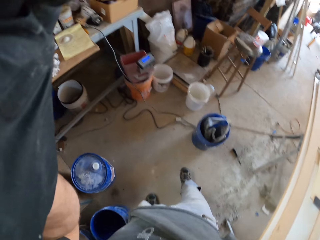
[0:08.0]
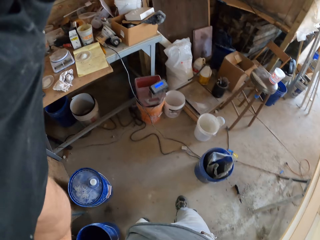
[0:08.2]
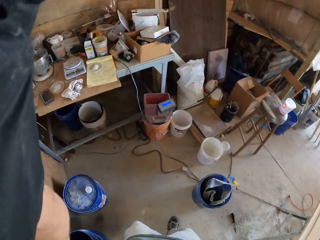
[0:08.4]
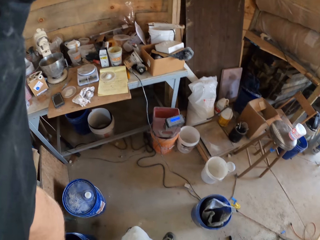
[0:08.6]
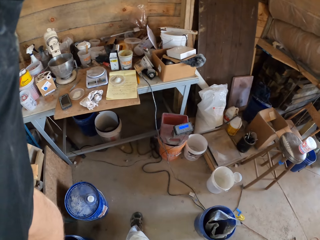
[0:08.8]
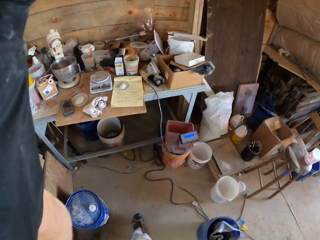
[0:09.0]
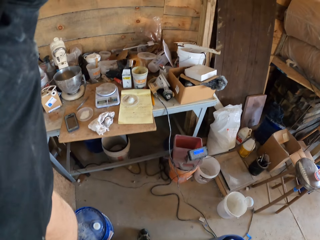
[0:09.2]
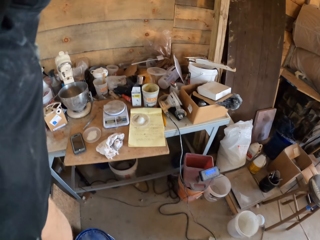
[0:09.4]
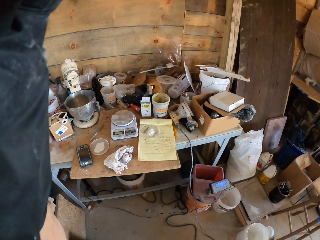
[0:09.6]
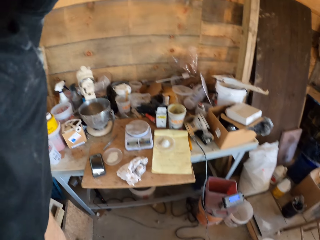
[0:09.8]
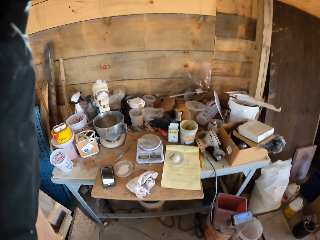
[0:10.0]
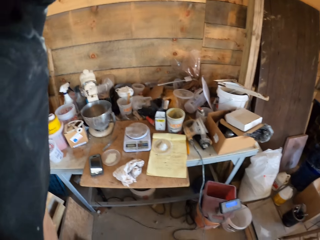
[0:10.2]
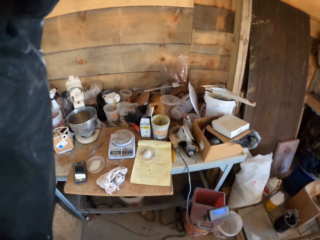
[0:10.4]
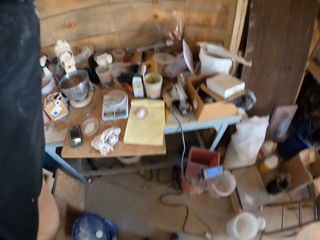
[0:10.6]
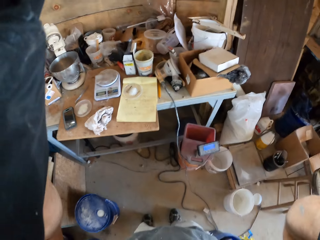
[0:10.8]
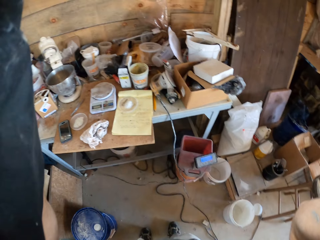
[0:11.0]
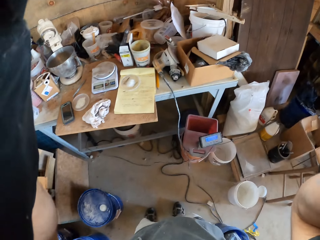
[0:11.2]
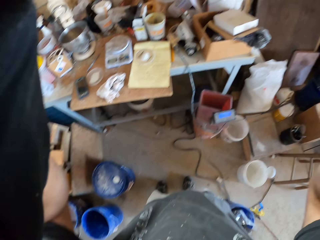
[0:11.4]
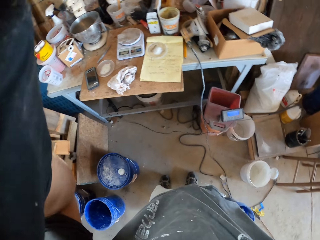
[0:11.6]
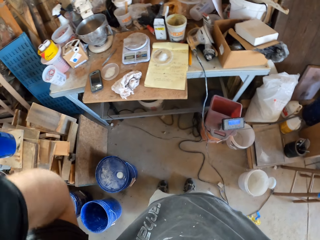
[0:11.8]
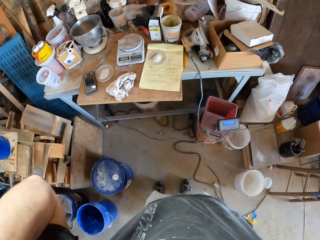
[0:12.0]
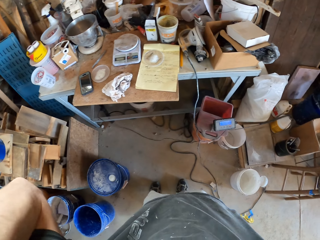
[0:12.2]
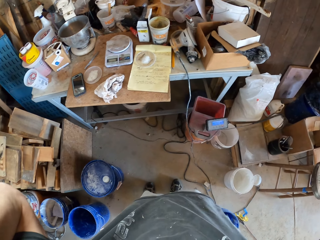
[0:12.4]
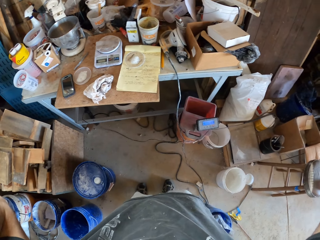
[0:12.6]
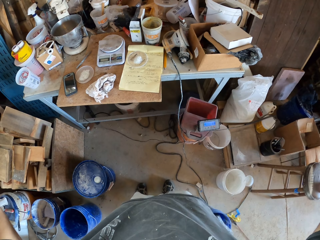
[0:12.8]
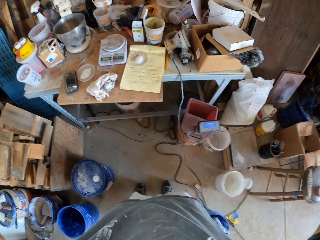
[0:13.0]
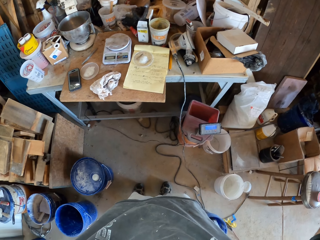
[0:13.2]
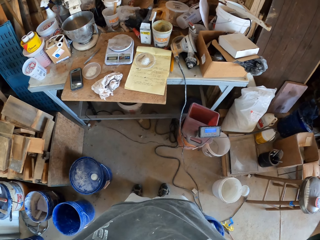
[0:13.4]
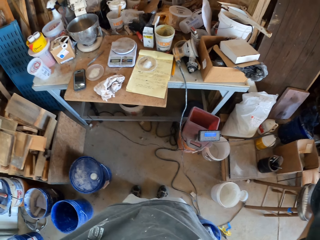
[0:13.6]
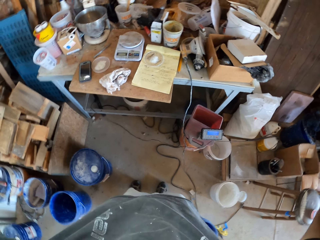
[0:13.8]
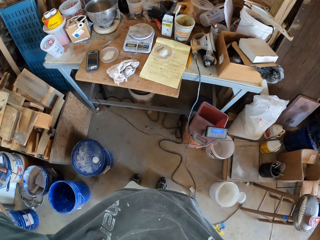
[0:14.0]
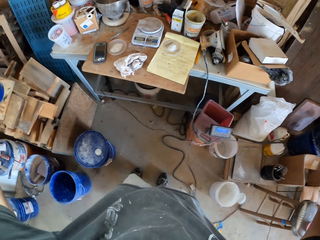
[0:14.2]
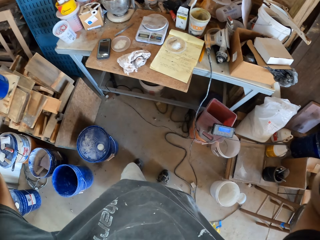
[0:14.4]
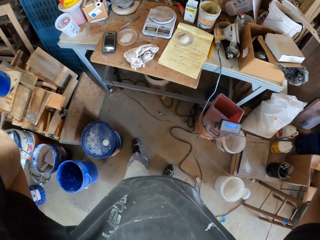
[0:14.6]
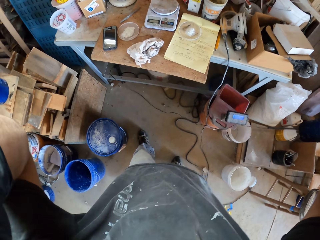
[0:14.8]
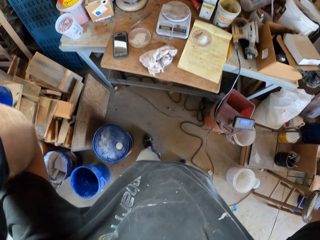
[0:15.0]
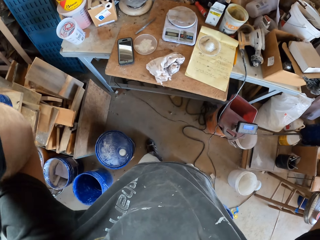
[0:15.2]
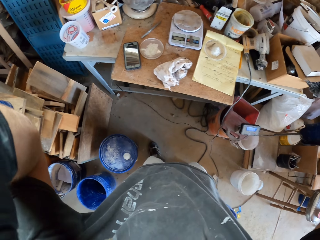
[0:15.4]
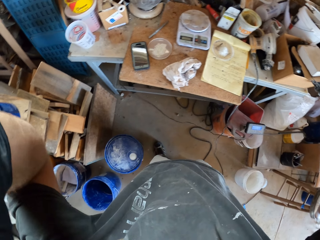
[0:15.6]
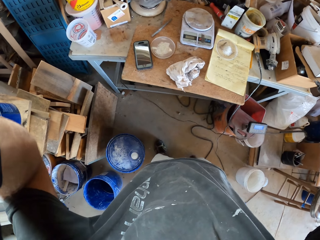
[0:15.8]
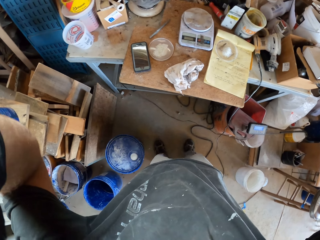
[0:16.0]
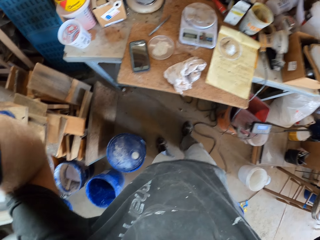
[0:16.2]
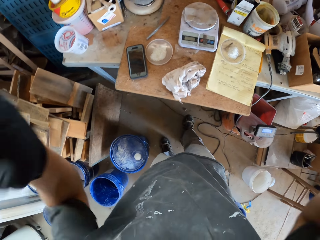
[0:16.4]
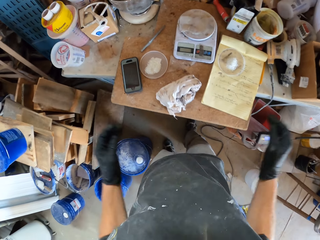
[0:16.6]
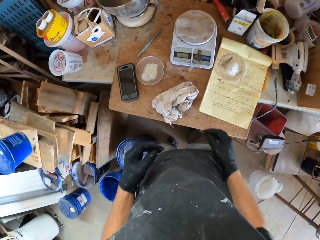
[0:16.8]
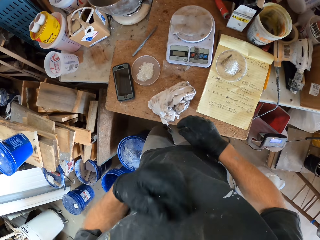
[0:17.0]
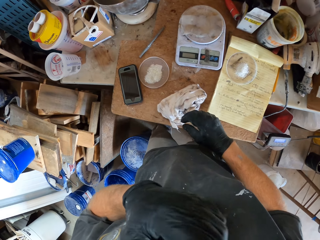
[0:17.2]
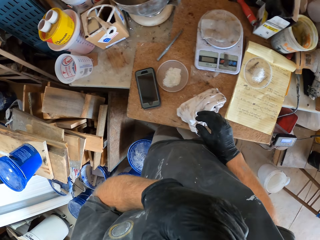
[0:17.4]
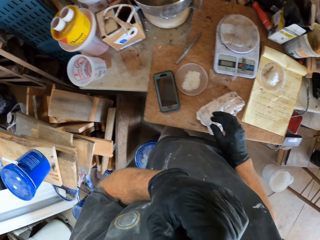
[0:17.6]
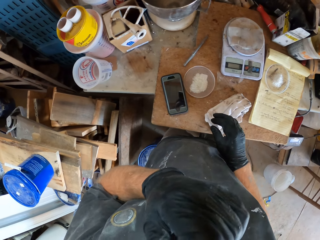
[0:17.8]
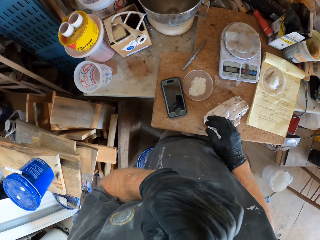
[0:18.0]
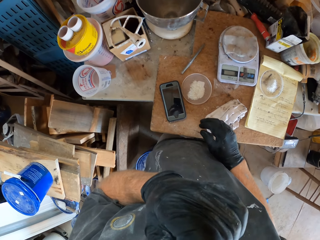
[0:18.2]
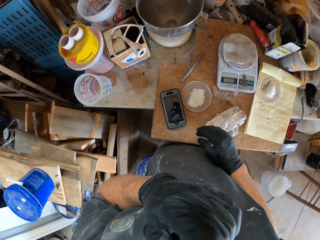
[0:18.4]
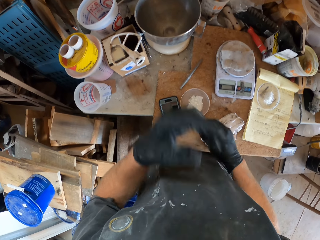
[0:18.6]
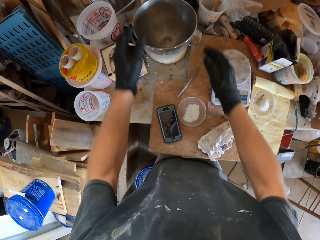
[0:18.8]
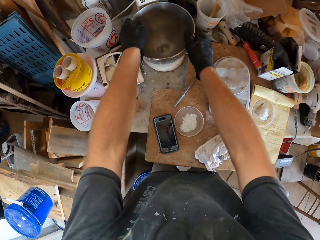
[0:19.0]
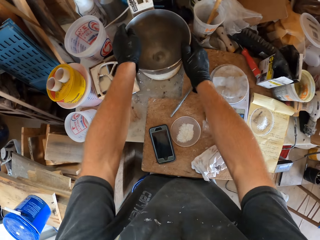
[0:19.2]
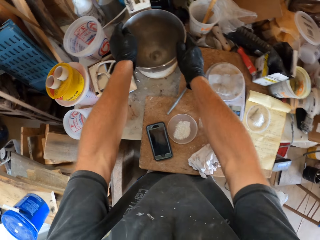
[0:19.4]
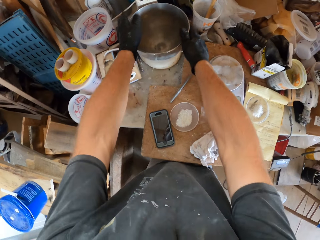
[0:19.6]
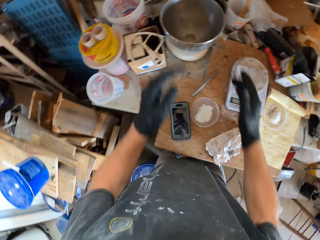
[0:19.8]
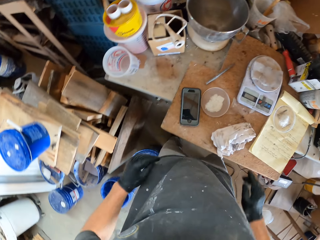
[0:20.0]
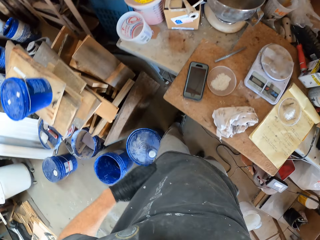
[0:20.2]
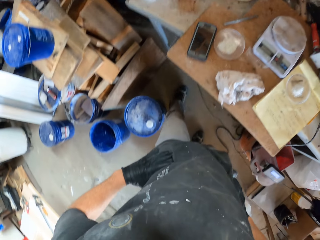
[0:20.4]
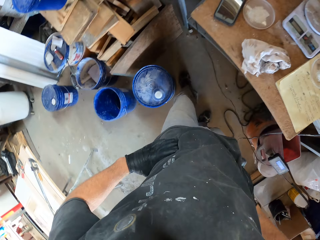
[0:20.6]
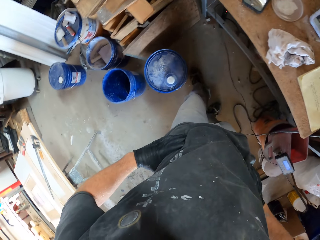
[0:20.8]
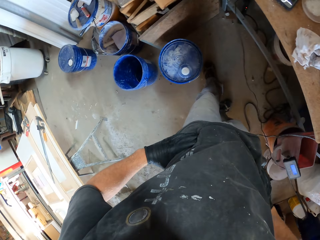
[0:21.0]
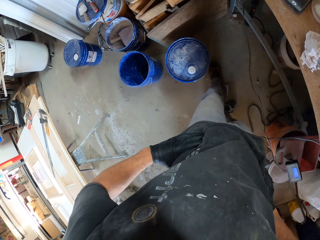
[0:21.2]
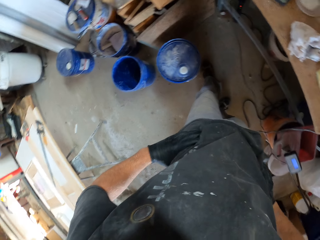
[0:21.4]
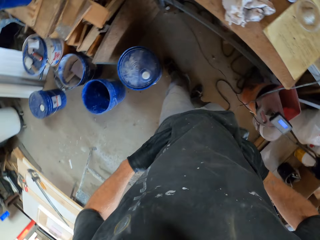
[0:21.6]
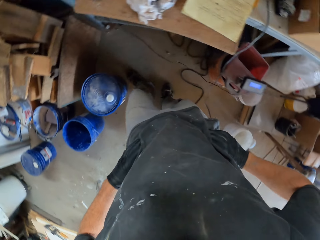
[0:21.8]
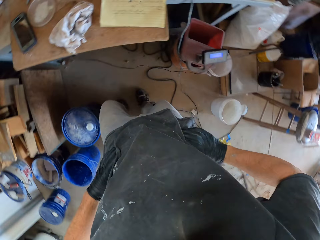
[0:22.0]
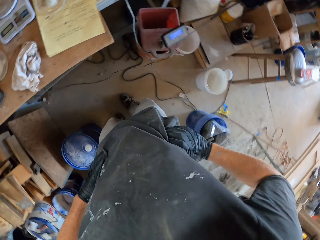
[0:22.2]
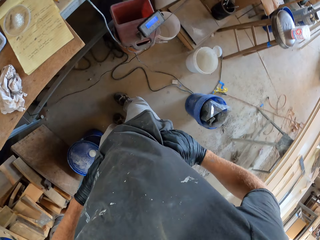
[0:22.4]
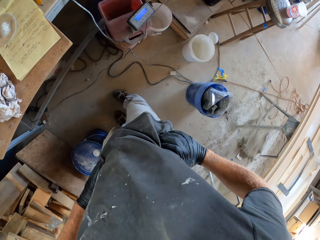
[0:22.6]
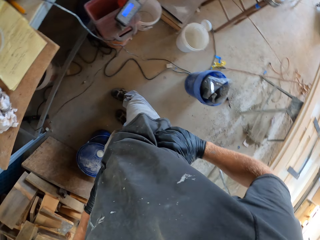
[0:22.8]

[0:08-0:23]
The camera wearer stands. They move the leg. They touch something. They touch the bowl. They put the hands on the waist. They move the leg. They look around.

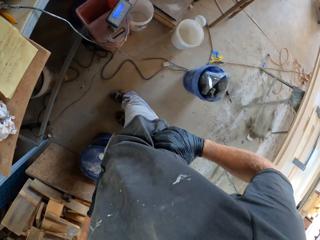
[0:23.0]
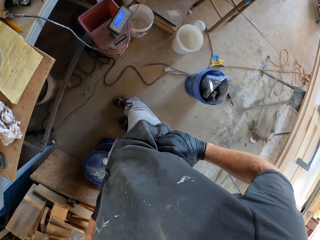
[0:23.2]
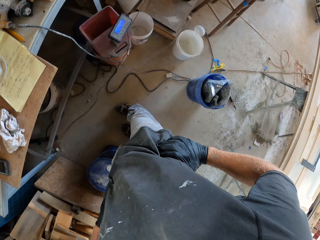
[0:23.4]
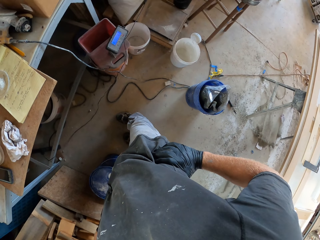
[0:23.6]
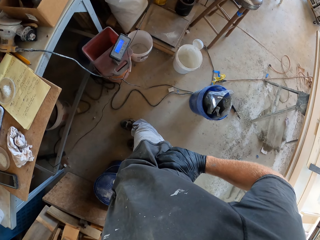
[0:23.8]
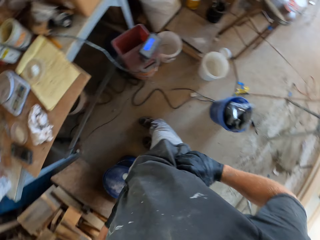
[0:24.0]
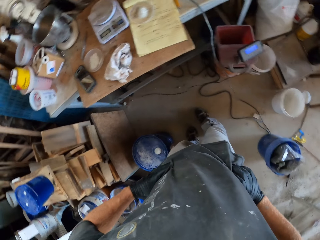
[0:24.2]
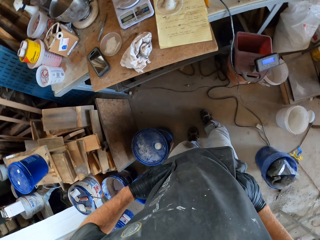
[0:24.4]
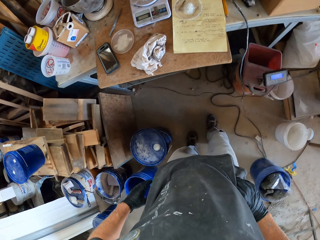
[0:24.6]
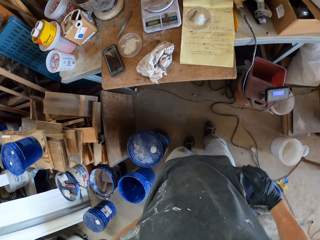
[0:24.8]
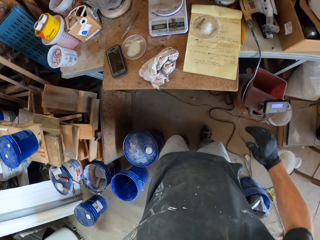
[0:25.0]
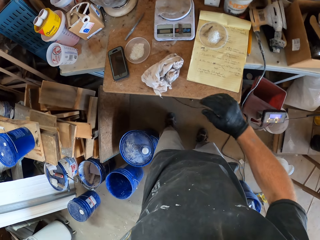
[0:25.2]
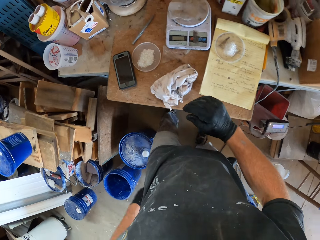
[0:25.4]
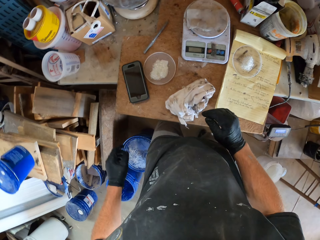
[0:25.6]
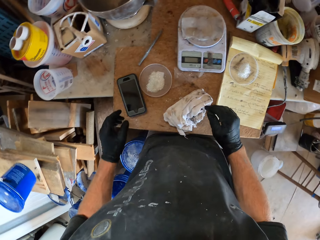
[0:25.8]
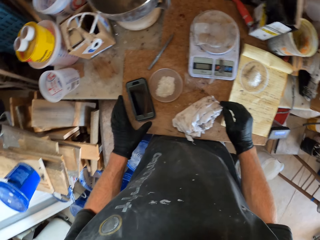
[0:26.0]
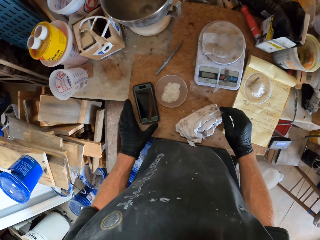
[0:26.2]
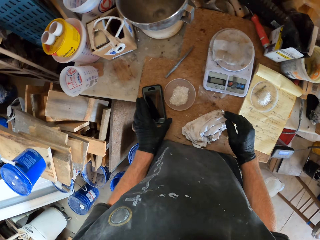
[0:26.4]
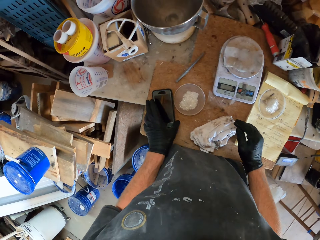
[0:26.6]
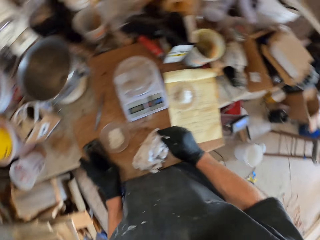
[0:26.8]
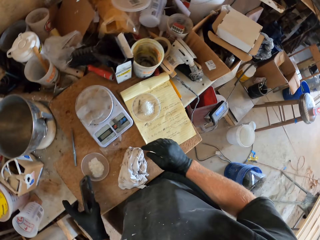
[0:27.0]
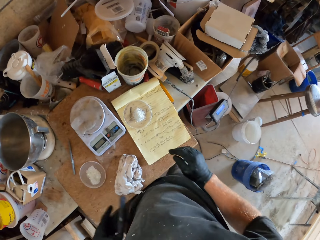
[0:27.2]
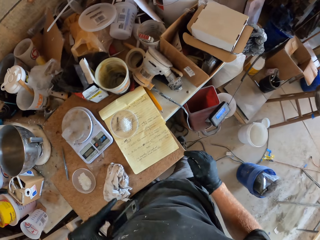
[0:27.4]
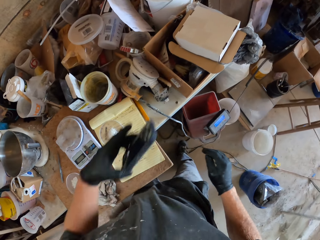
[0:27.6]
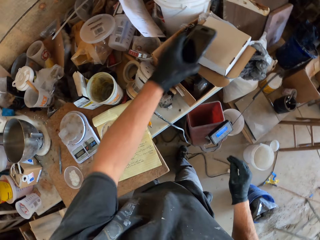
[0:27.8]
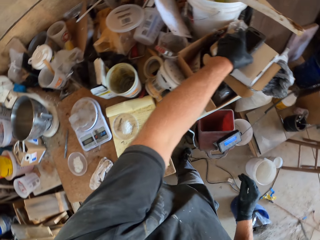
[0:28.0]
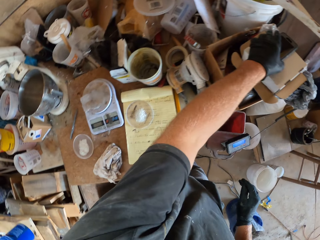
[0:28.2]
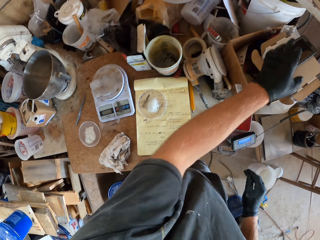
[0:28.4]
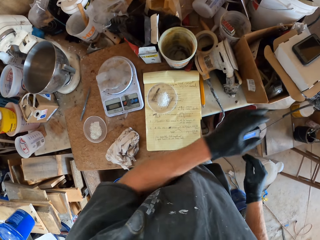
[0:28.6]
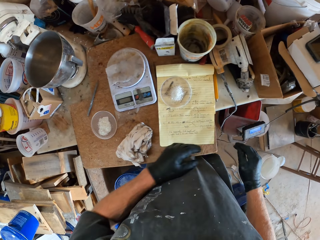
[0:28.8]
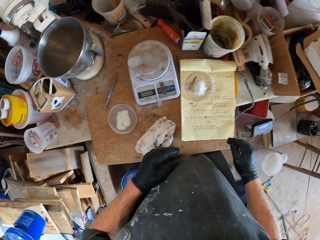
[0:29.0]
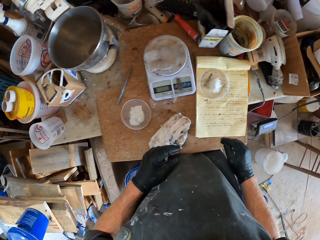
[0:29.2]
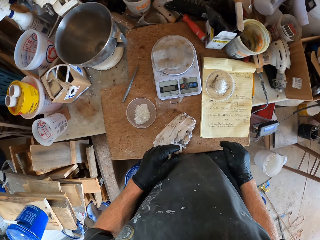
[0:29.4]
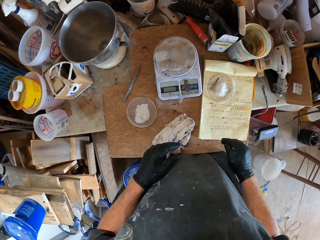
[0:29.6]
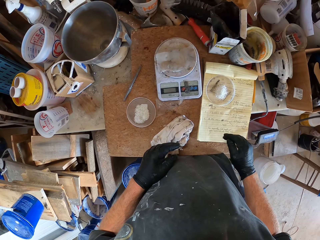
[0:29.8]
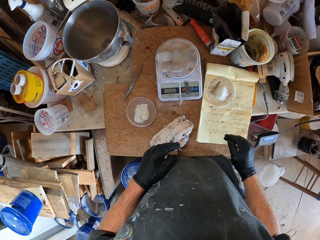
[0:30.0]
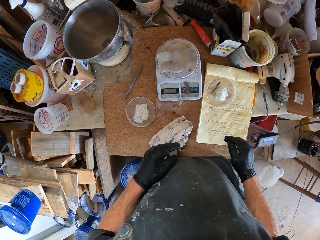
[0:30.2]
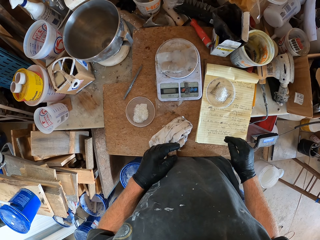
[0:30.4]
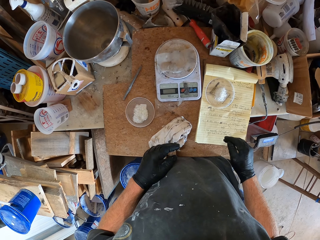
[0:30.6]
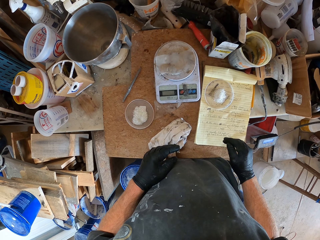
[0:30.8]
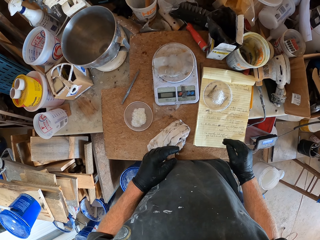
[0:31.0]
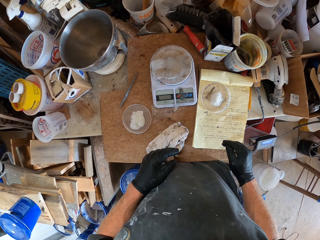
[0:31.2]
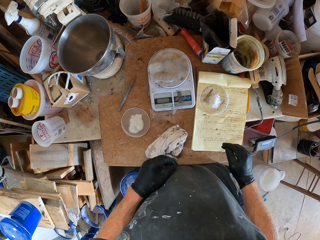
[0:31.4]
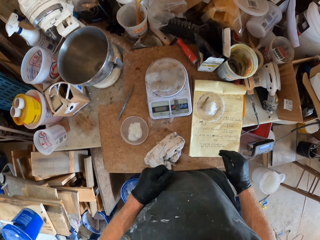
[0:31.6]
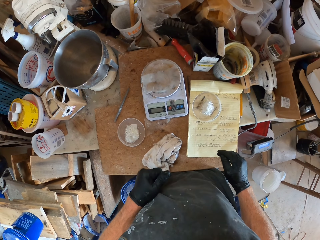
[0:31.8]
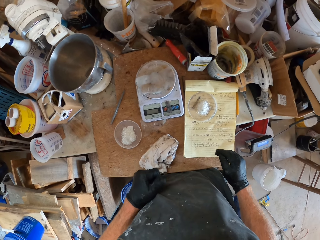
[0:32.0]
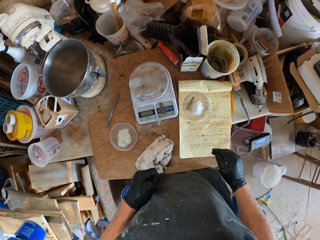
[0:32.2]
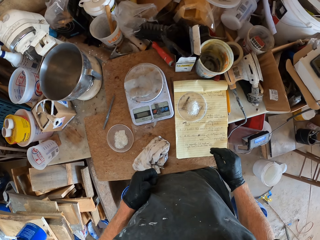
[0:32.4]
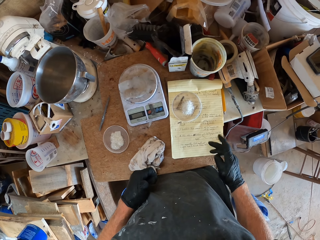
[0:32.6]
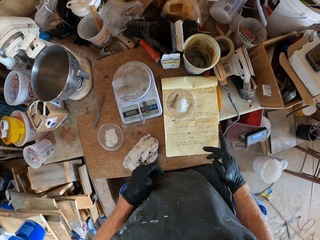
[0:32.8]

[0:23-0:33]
The camera wearer steps forward. They pick up the phone. They scroll their phone. They wipe the phone on the t-shirt. They put the phone on top of the box. They look around.
